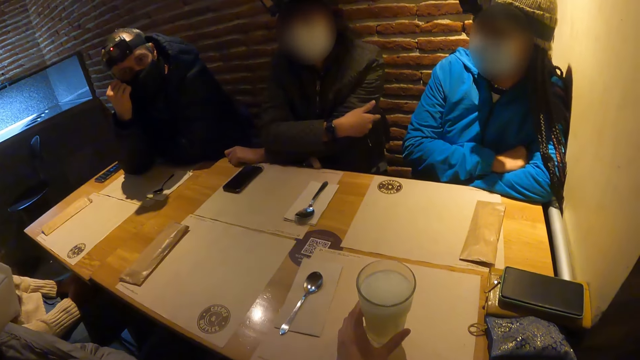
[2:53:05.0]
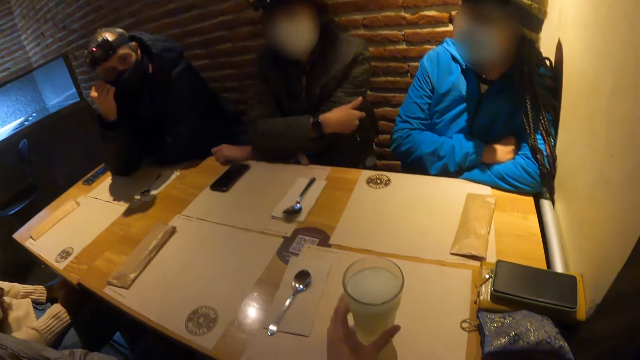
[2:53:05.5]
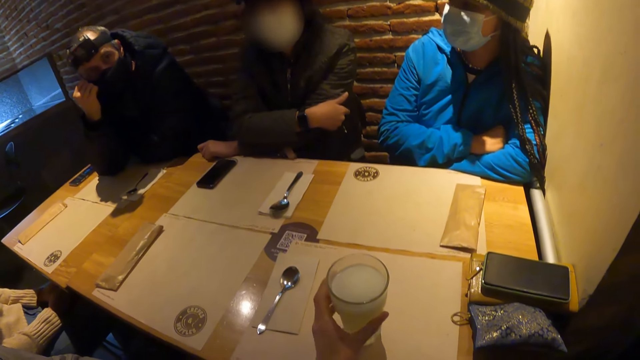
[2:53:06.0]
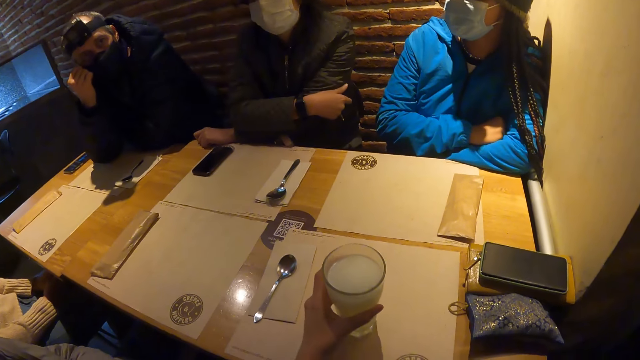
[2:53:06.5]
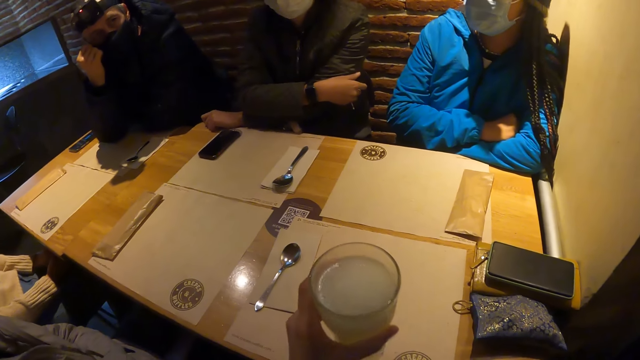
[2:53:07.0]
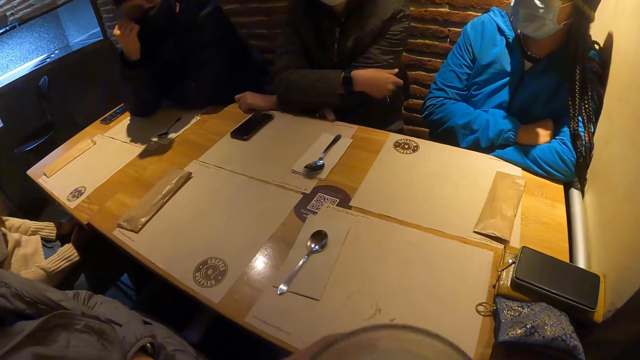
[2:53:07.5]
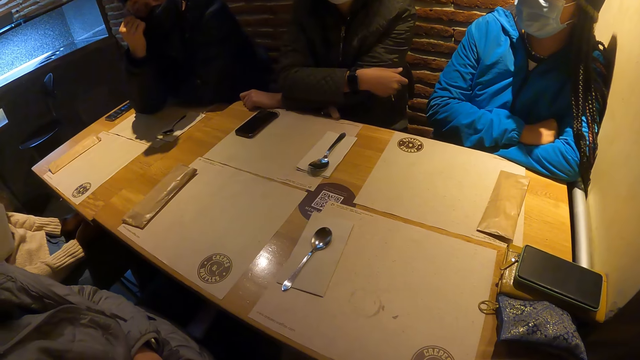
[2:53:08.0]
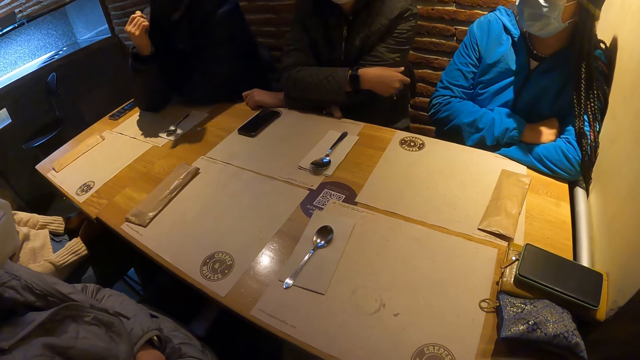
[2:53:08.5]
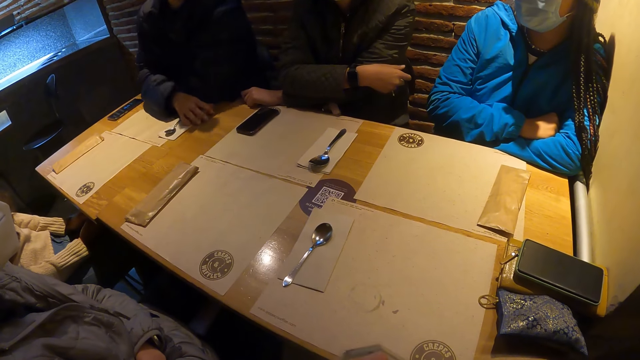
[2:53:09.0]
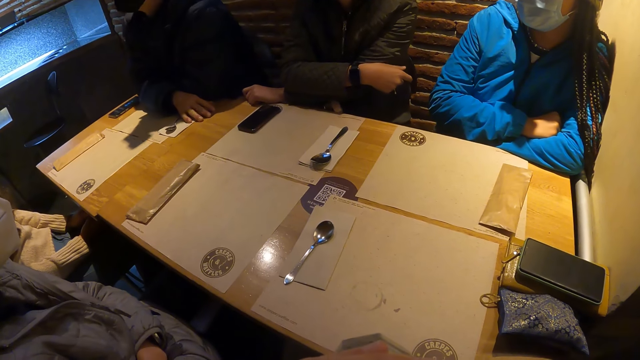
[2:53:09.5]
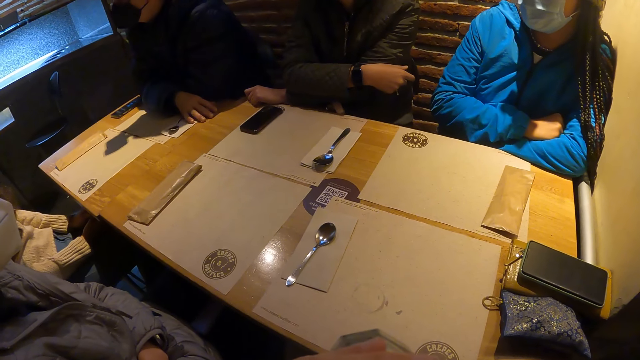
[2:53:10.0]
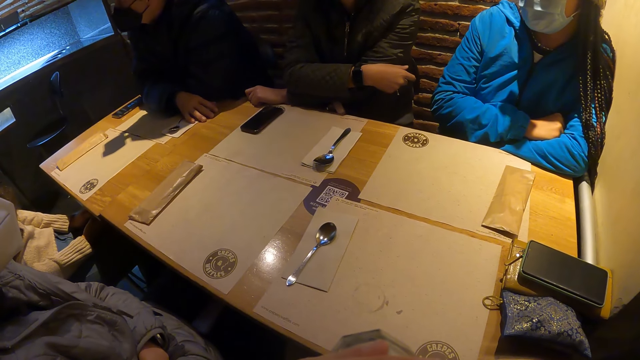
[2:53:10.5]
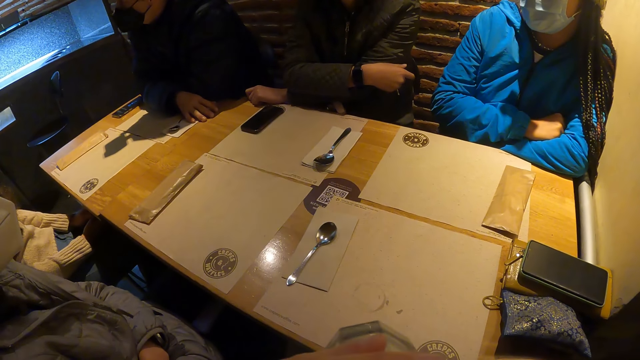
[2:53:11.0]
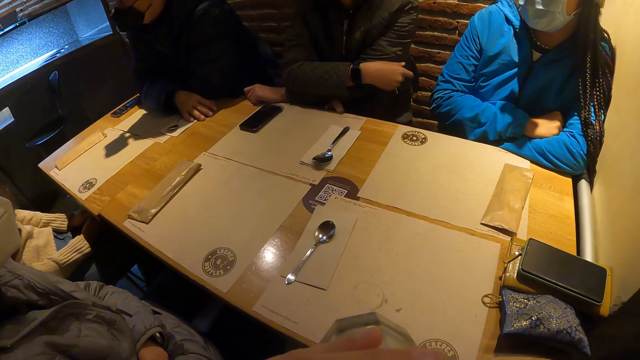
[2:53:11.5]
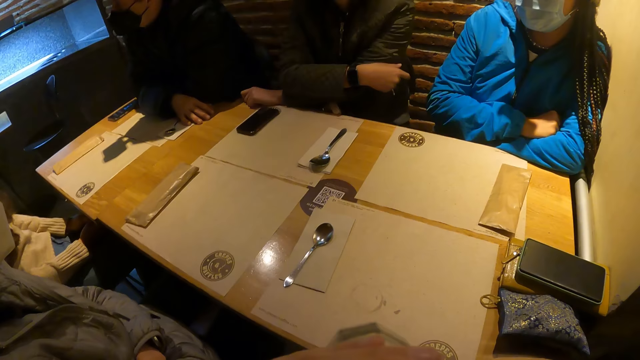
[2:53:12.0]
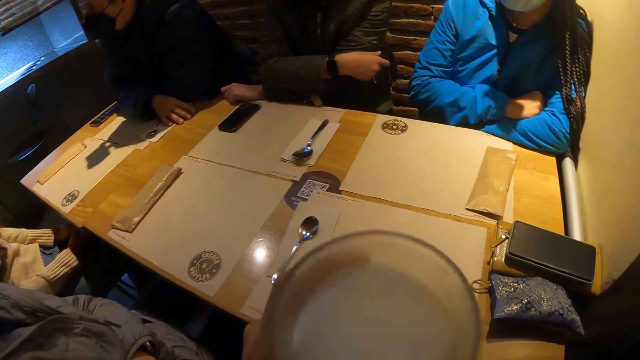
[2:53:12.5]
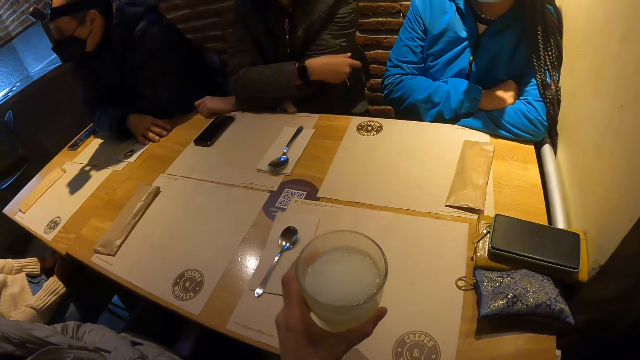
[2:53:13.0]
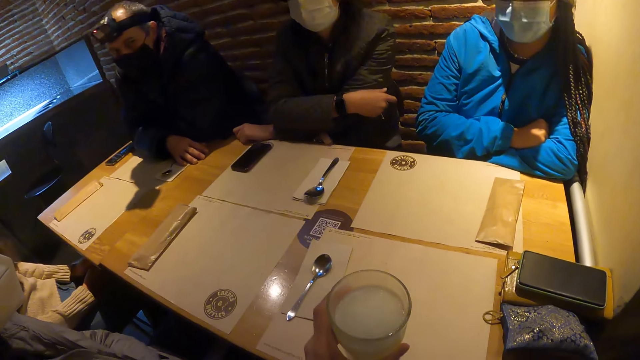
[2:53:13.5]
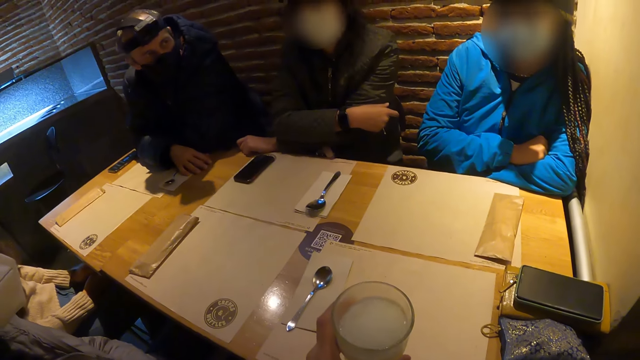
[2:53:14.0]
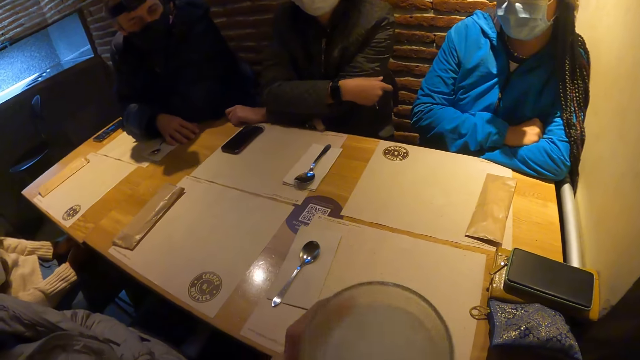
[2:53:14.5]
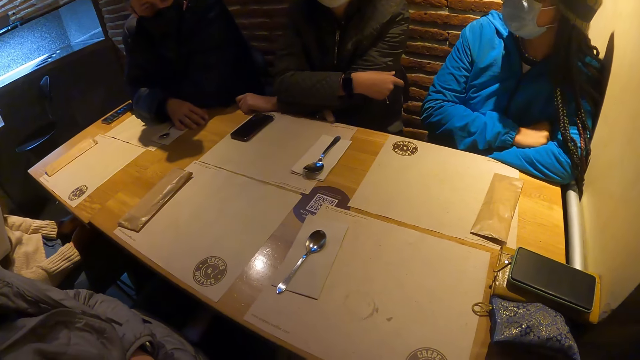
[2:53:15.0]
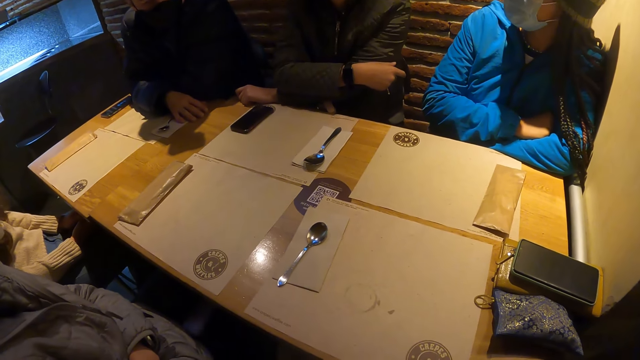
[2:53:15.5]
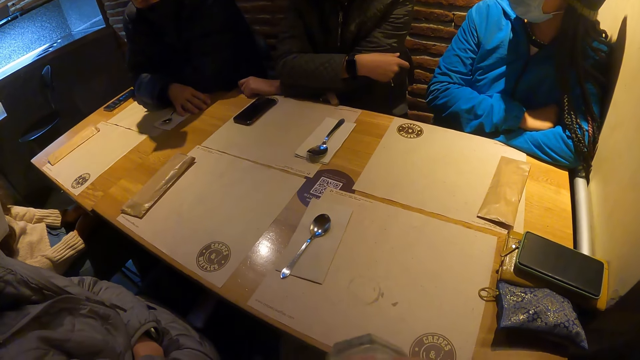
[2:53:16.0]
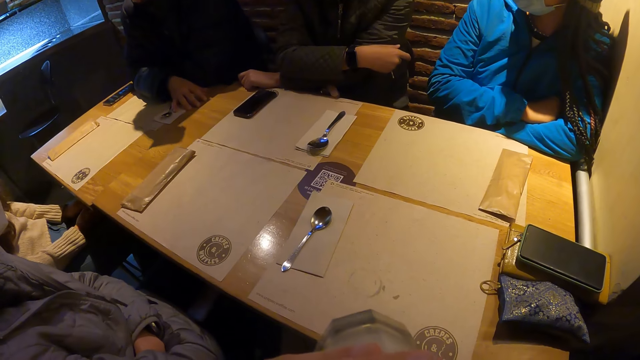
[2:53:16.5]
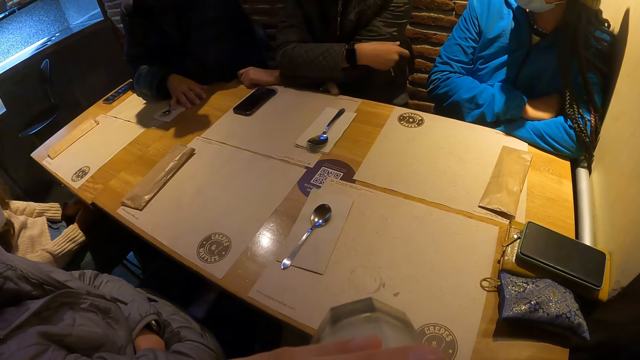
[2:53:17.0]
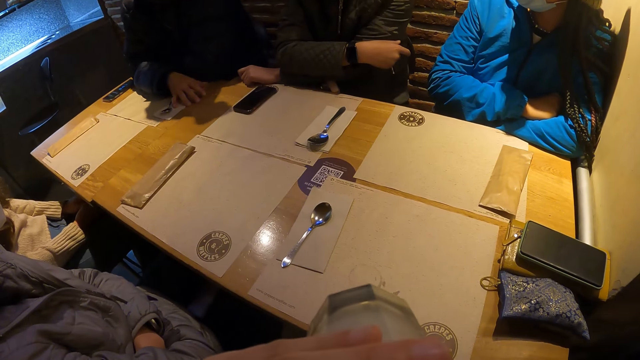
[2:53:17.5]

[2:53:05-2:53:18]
The camera wearer lifts the milk drink or glass from the table with her left hand. She sips the milk drink in the cup. A man places his right hand on the table. The camera wearer removes the milk drink in the cup from her mouth with her left hand. She puts down the glass. She picks up the glass. She sips the milk drink.

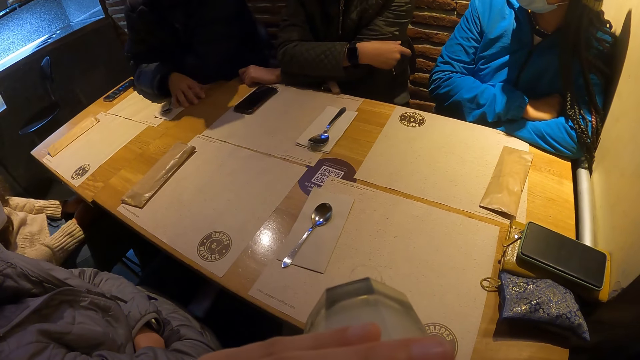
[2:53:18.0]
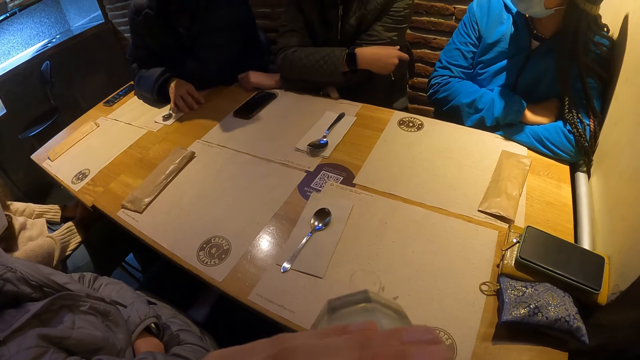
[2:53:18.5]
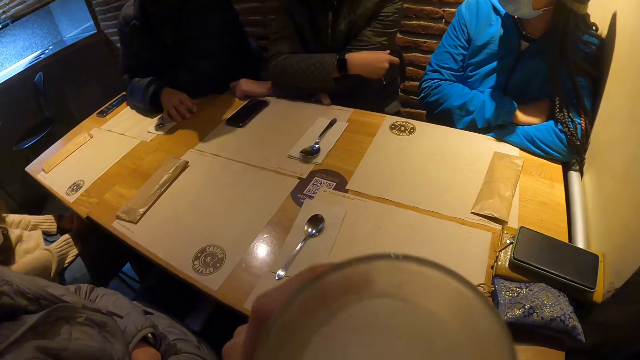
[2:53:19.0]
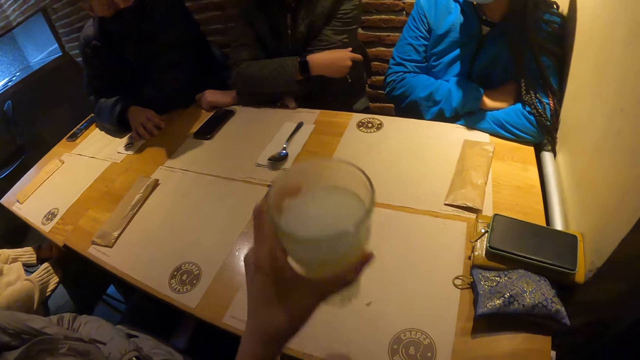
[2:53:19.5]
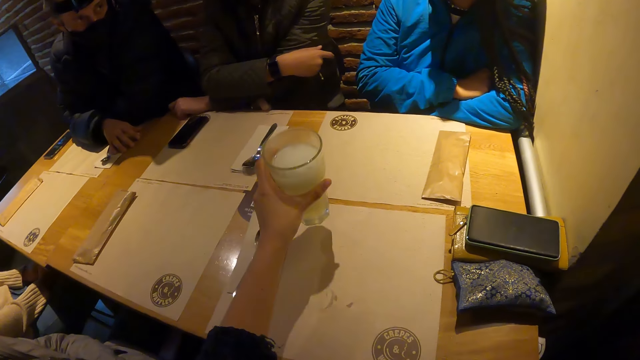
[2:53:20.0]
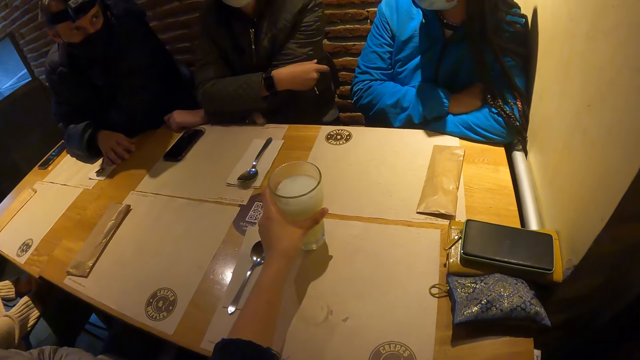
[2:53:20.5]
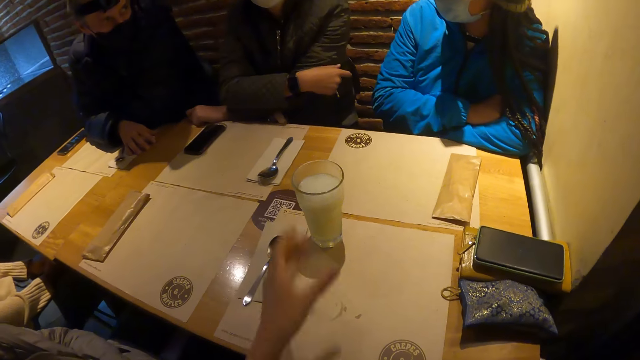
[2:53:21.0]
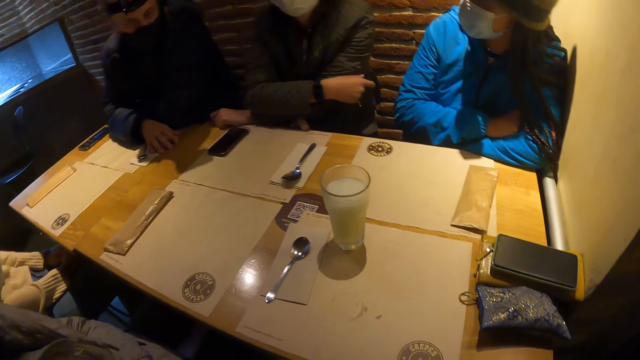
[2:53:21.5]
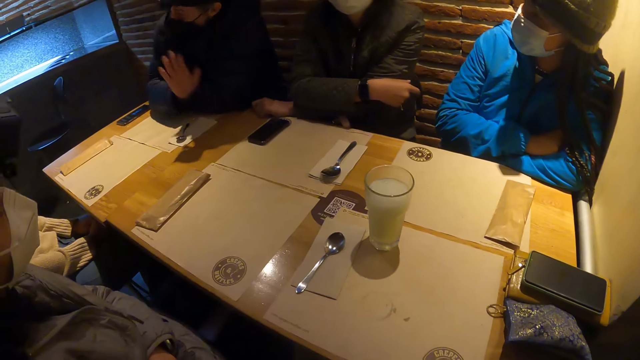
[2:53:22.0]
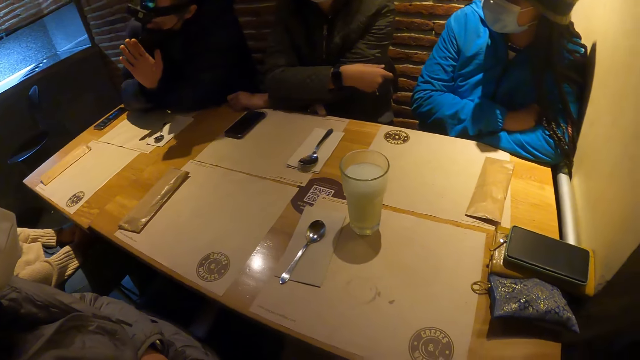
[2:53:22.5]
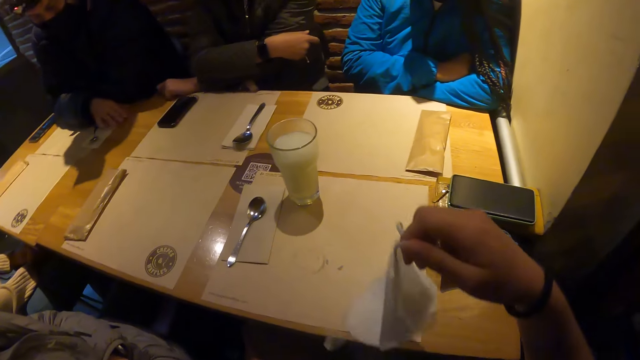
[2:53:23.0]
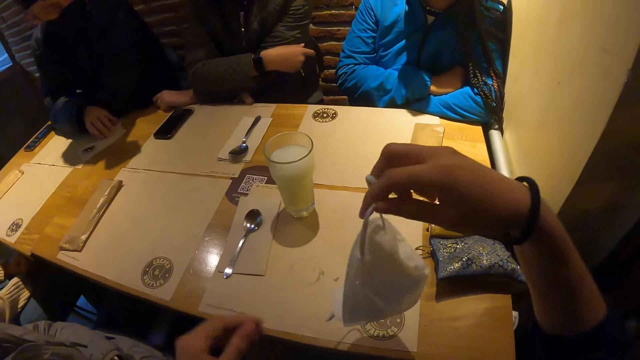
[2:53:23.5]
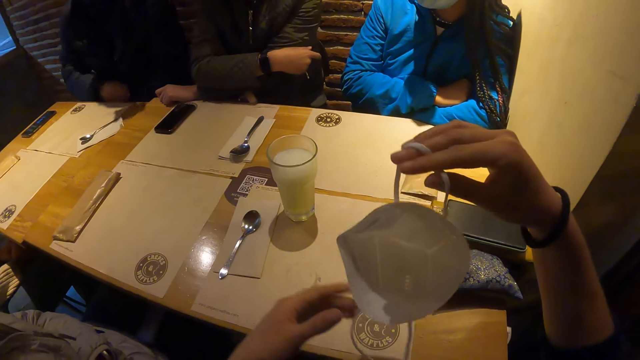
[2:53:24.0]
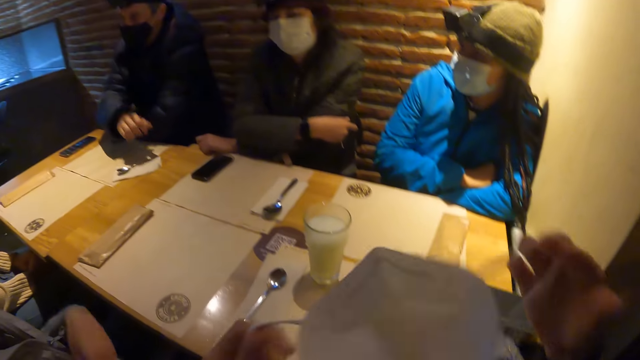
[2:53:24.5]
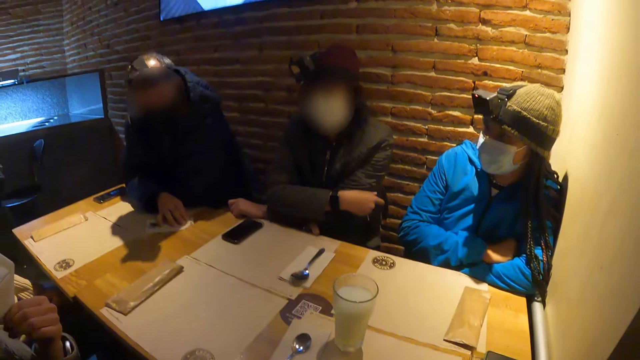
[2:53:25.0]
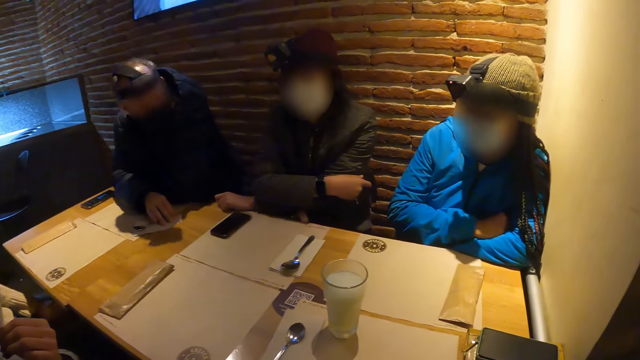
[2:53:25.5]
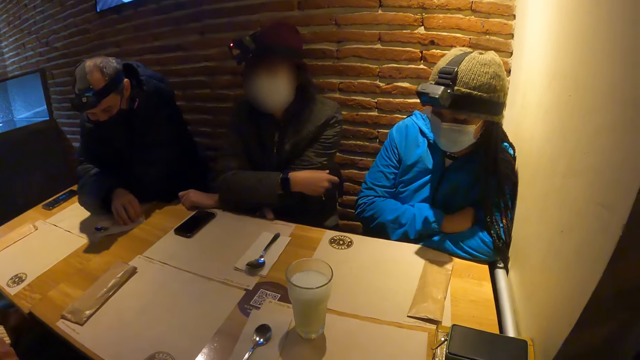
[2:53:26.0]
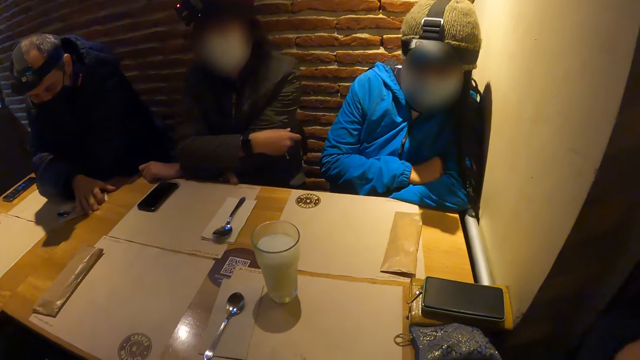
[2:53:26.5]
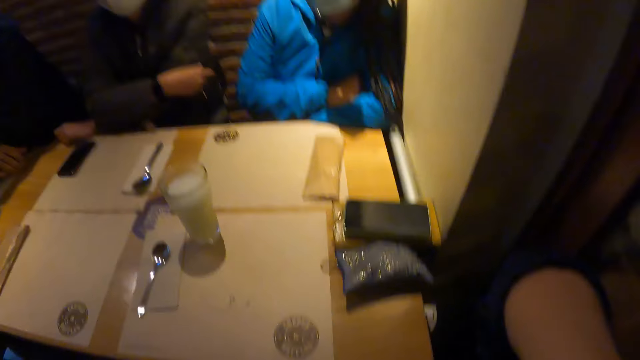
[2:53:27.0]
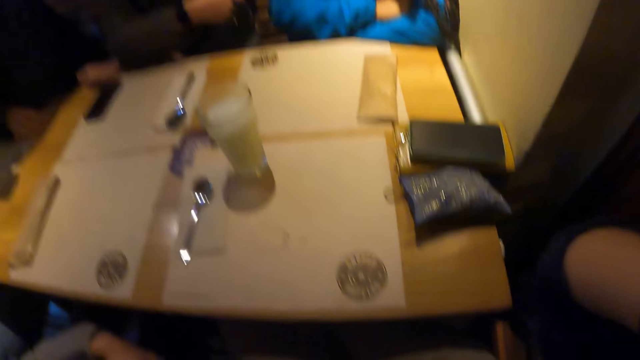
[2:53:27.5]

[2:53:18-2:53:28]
The camera wearer places her milk drink in the cup on the table with her left hand. She holds a facemask with her right hand. She wears the face mask on her face with her hands.
